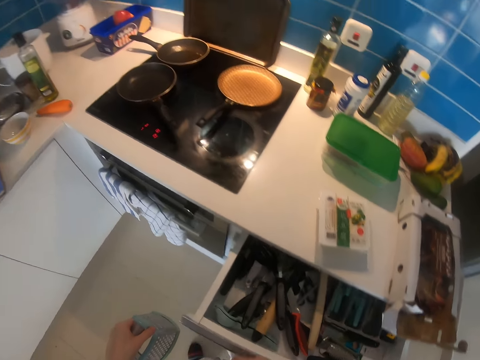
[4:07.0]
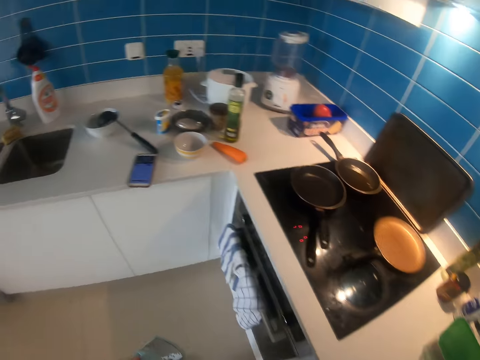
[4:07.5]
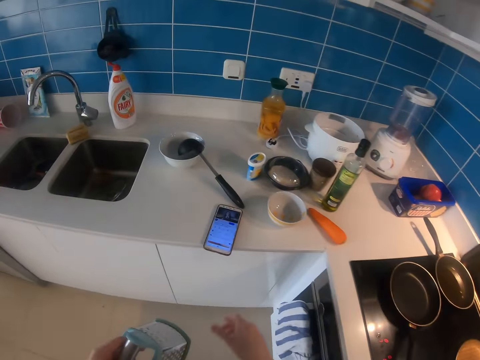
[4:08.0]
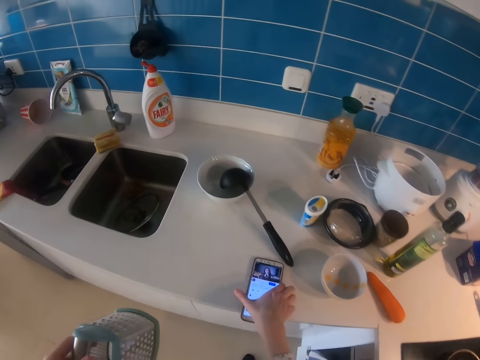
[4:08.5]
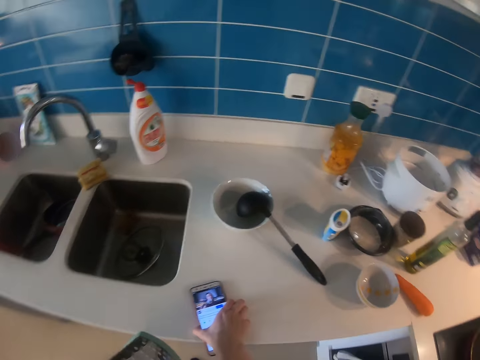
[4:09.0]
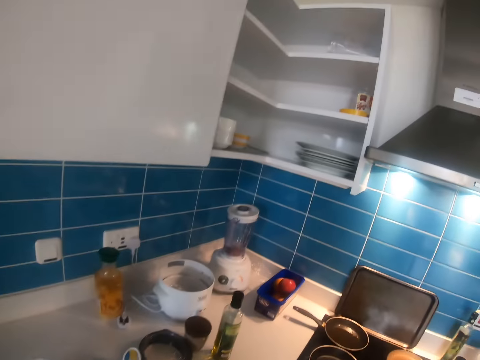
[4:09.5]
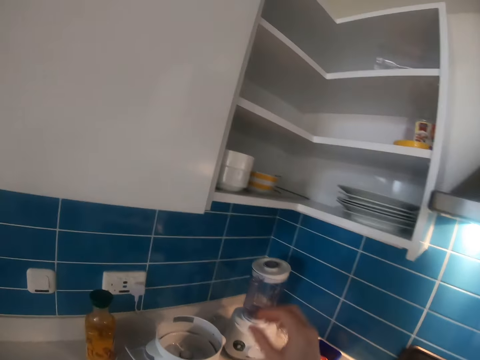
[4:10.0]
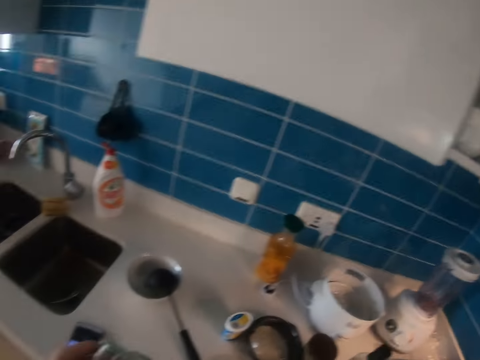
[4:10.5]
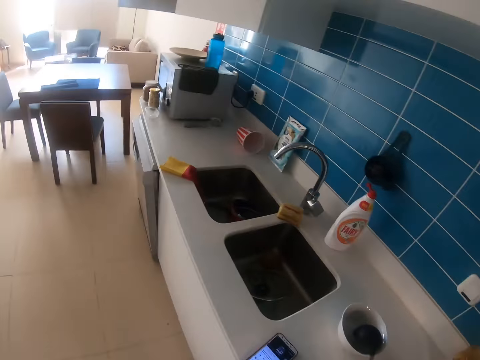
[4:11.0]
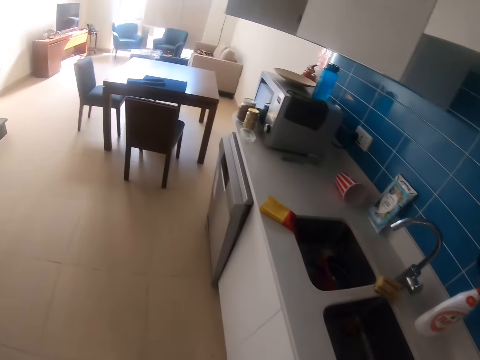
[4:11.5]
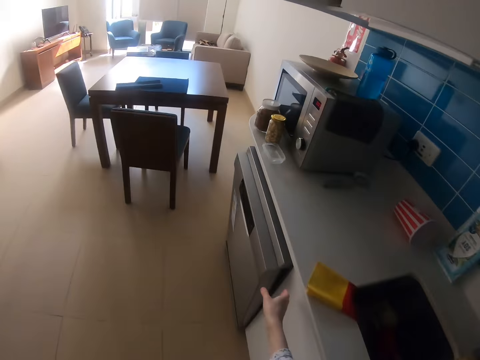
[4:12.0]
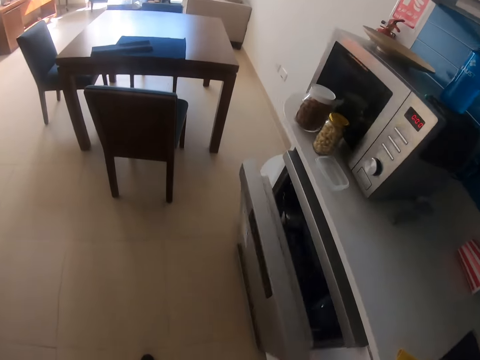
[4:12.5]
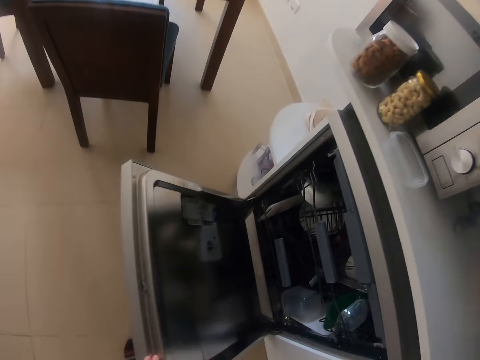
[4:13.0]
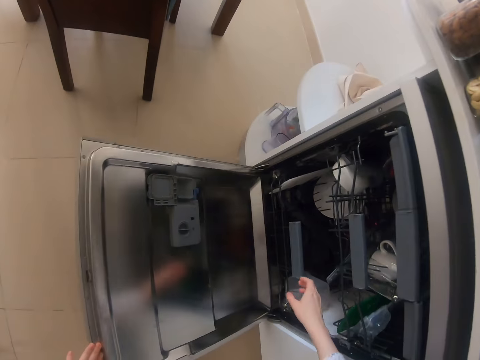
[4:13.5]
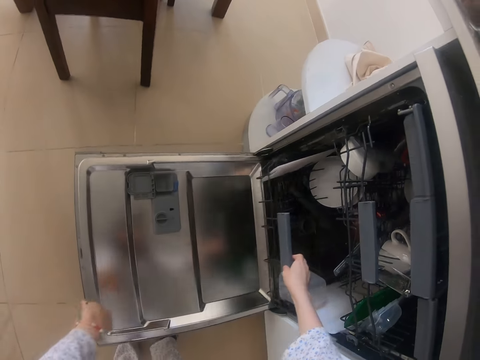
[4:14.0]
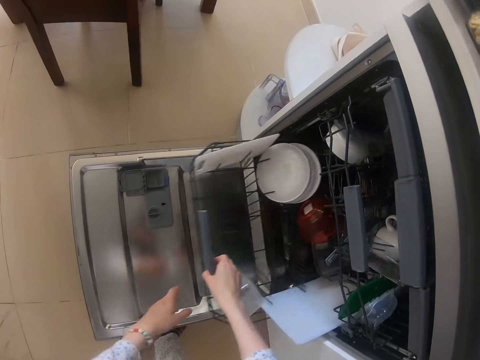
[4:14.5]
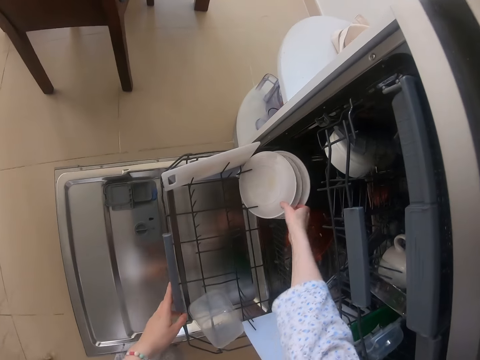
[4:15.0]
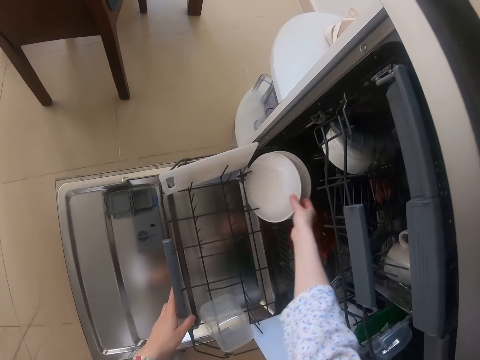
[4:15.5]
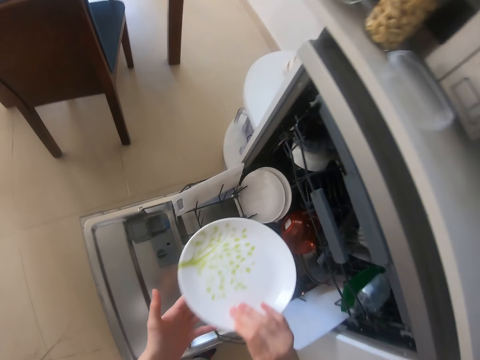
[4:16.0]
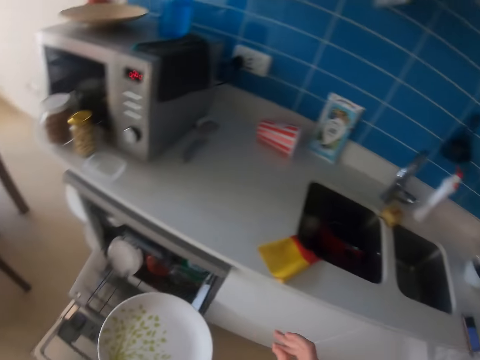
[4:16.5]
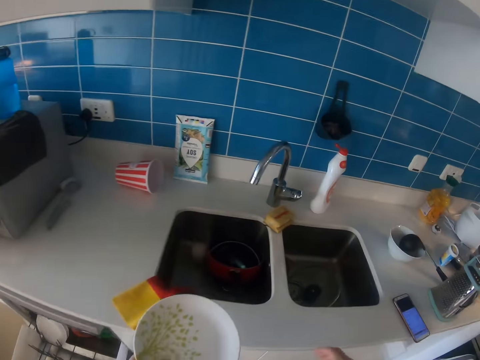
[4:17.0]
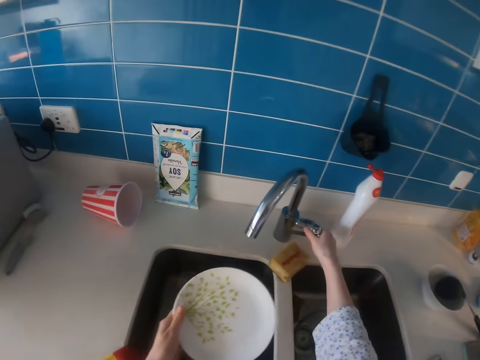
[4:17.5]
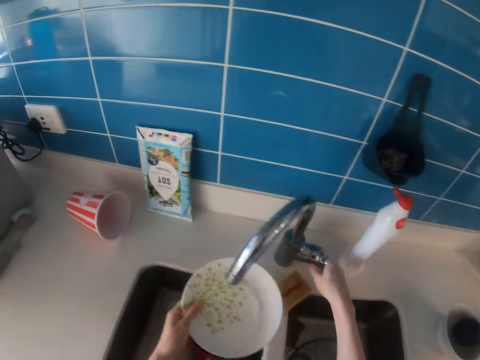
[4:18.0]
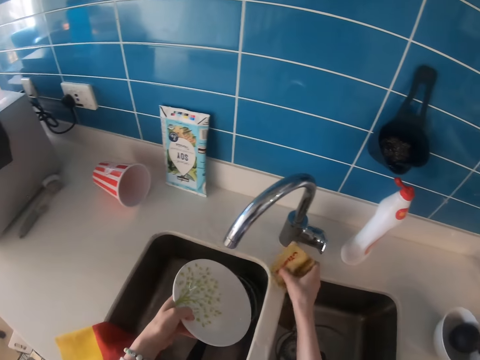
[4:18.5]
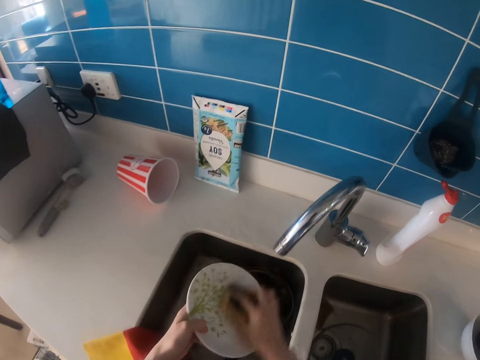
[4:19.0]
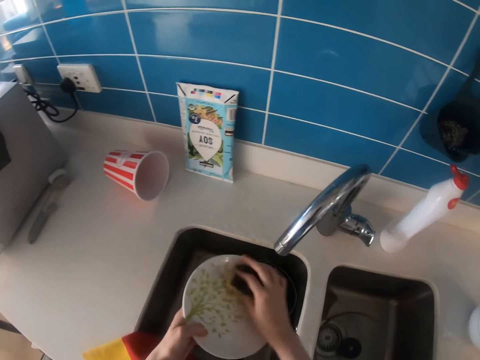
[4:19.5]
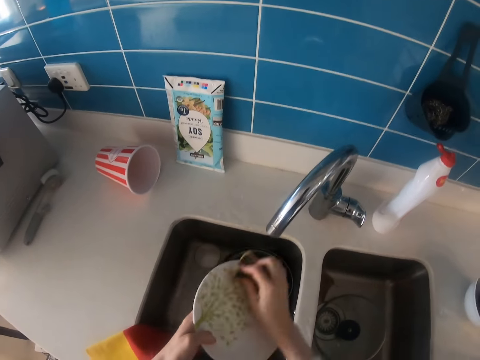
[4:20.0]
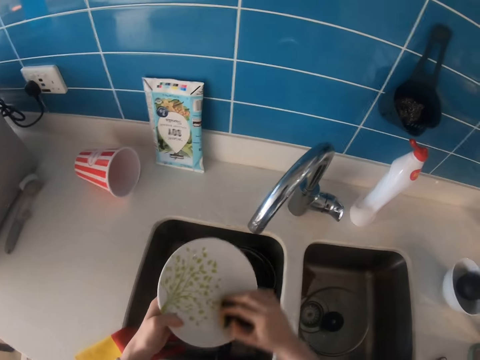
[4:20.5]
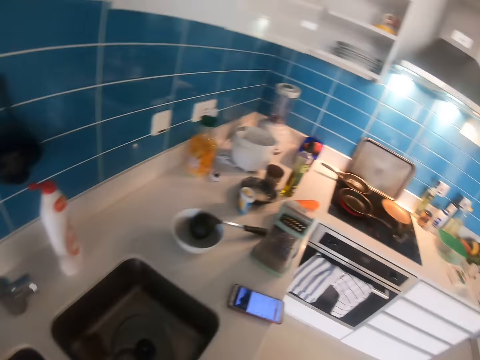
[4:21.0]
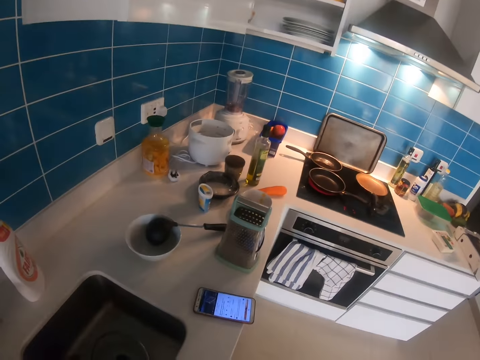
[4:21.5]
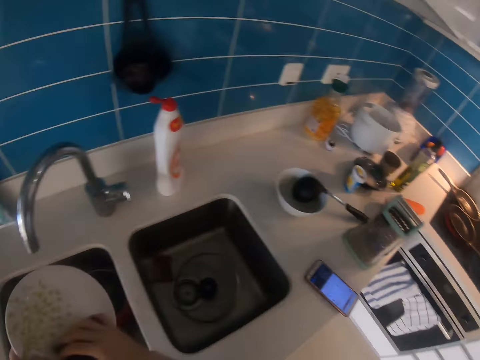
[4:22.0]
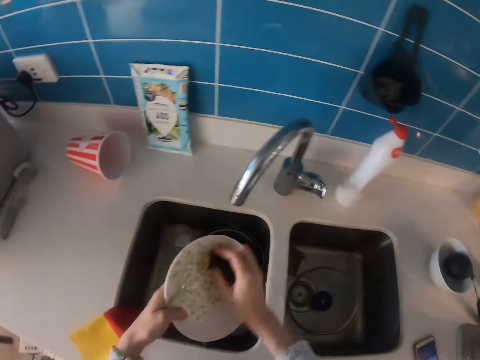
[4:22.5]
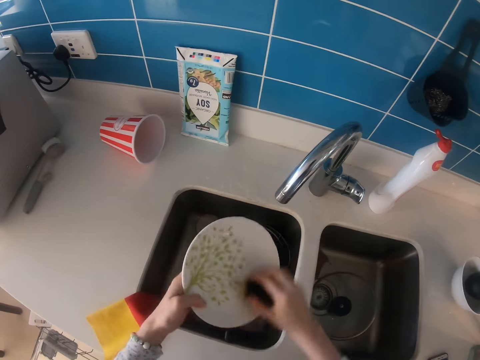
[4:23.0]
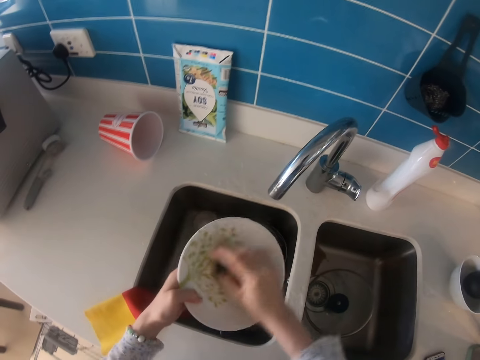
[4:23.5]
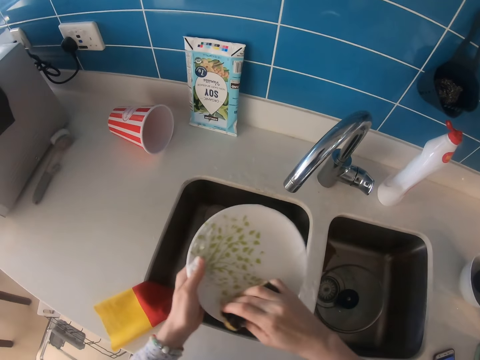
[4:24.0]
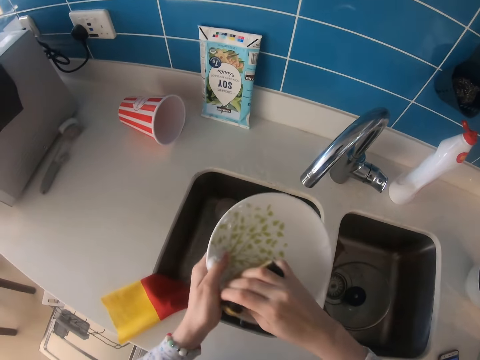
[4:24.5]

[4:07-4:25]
The camera wearer closes the drawer. They move the phone. They open the oven or dish washer. They pull the rack. They pick up a plate. They water the plate. They turn on the tap. They wash the plate. They scrub the plate. They look at the phone.

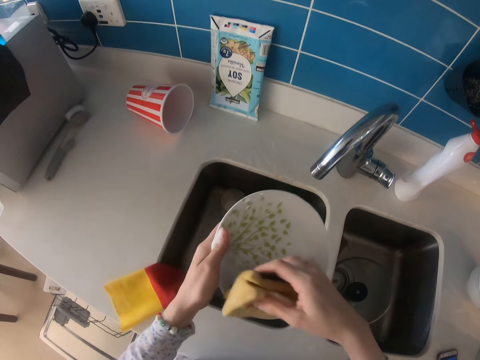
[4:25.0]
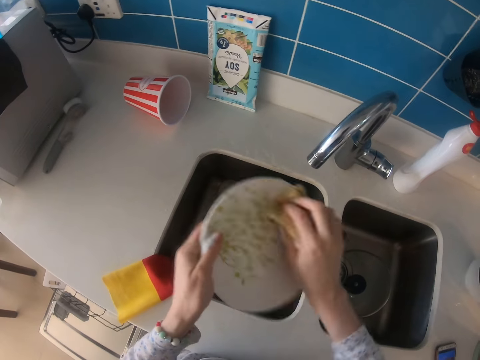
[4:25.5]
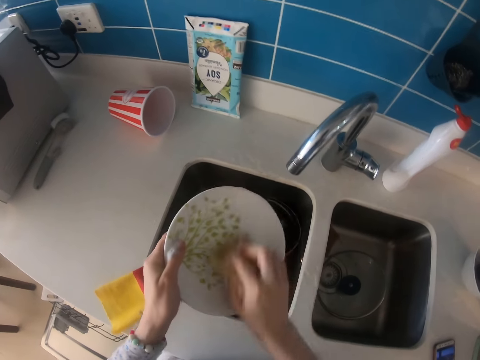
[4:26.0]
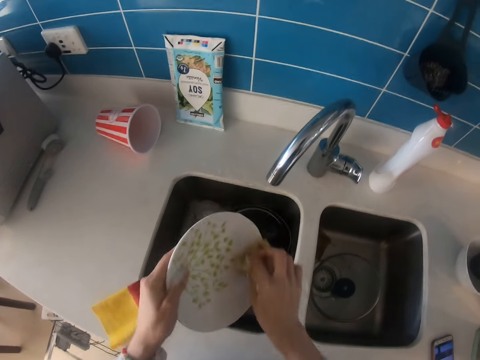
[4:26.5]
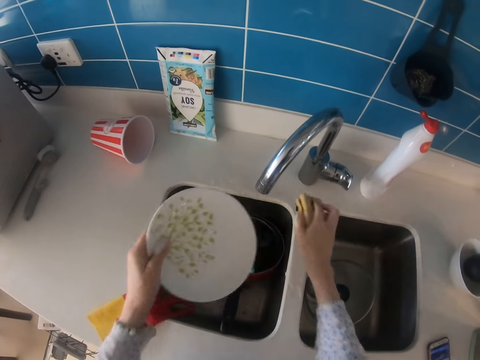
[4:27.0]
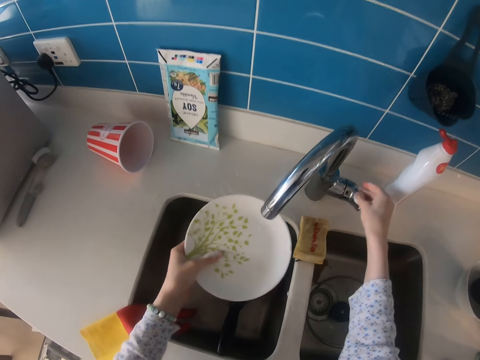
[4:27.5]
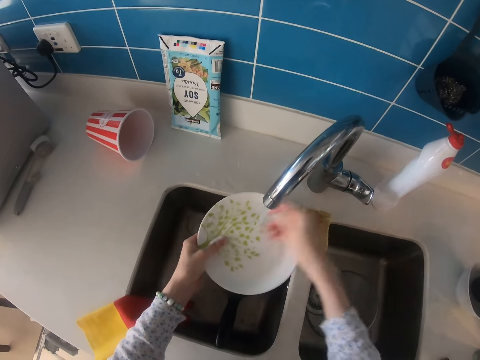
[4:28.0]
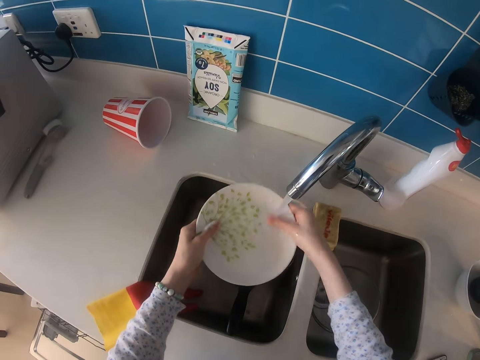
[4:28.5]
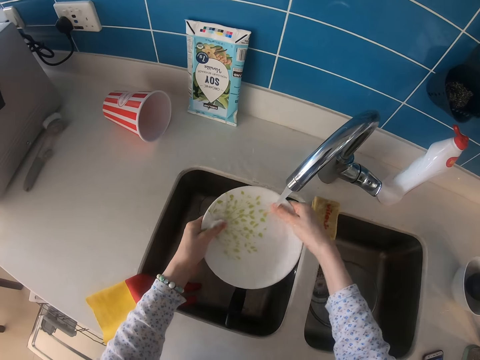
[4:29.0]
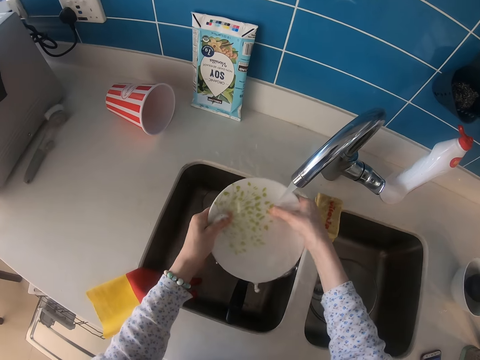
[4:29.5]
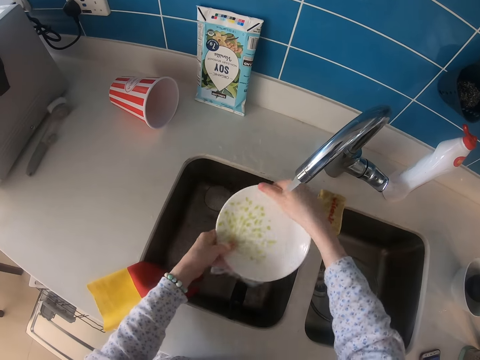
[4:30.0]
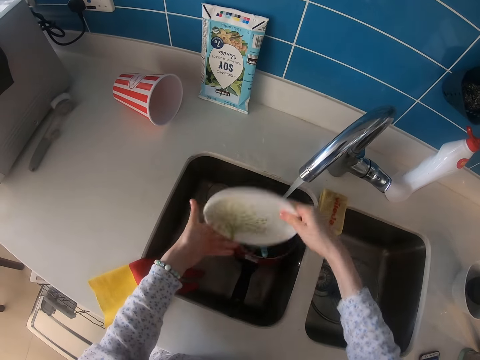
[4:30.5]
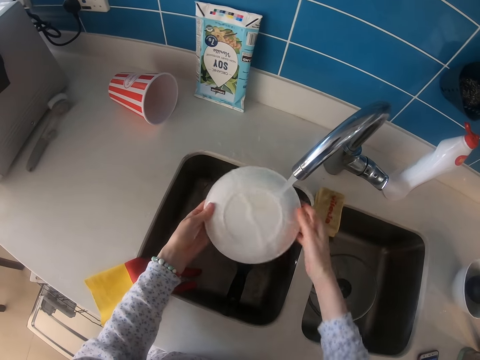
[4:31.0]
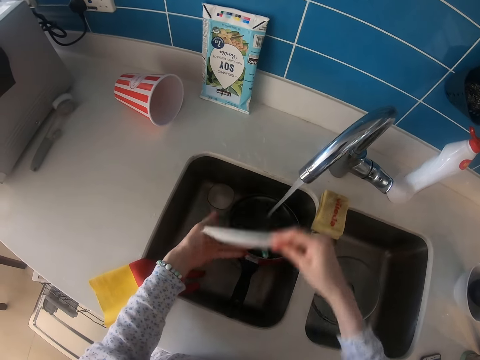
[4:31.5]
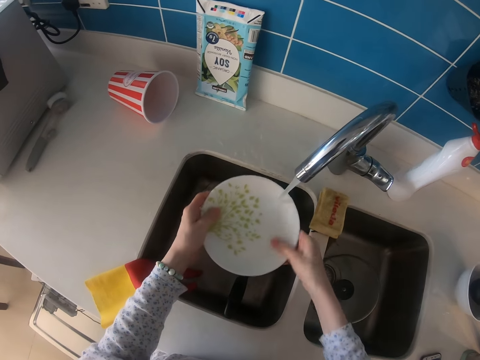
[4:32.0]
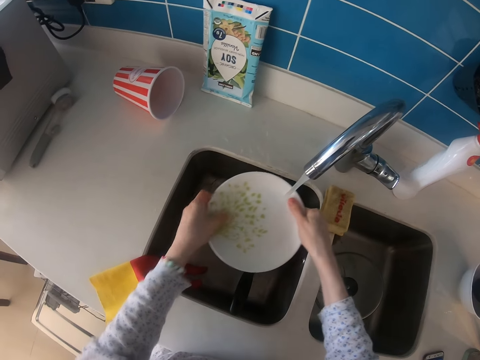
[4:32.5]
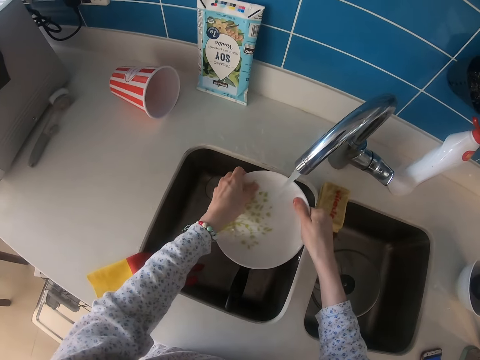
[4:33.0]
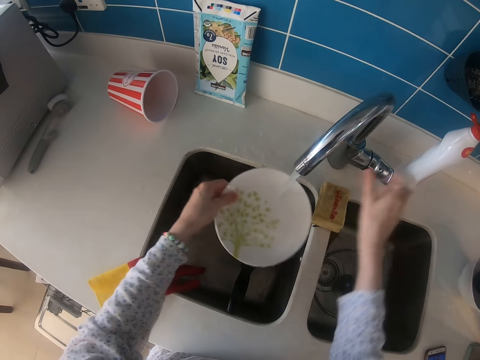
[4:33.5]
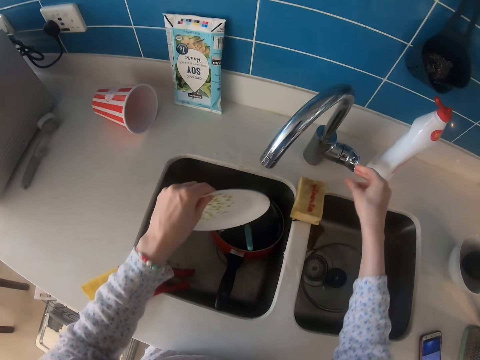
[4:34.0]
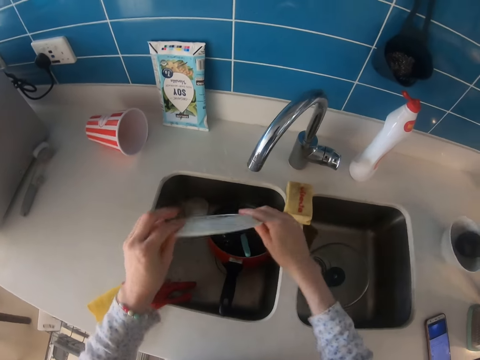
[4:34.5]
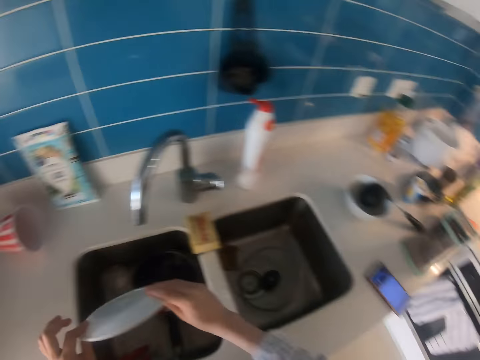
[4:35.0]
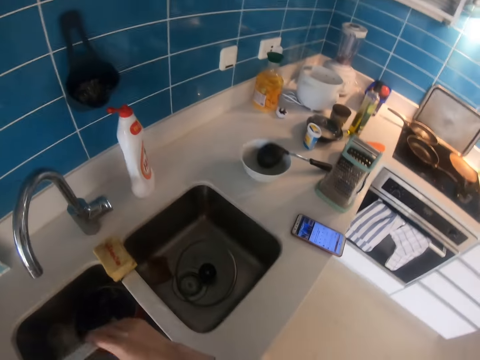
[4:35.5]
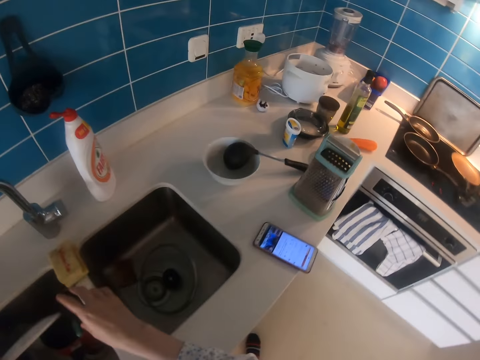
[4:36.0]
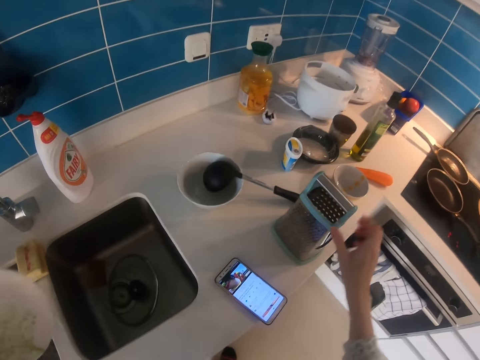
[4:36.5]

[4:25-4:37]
The camera wearer scrubs the plate. They put the dish sponge down. They turn on the tap. They rinse the plate. They clean the plate. They turn off the tap. They shake the plate.
